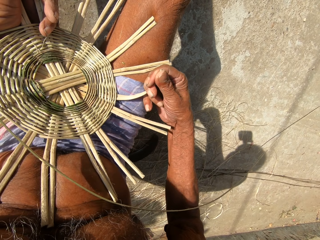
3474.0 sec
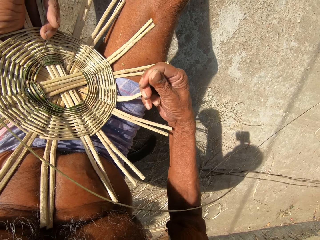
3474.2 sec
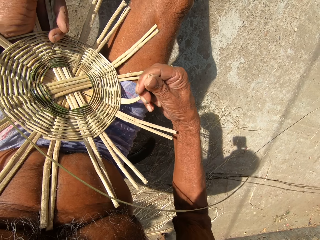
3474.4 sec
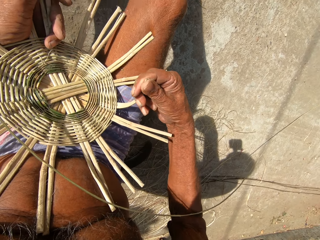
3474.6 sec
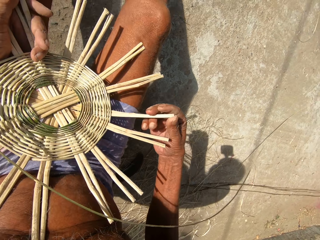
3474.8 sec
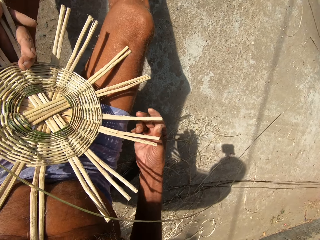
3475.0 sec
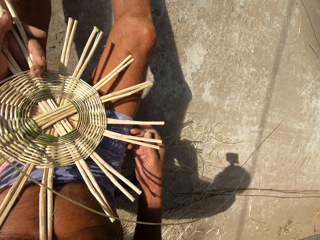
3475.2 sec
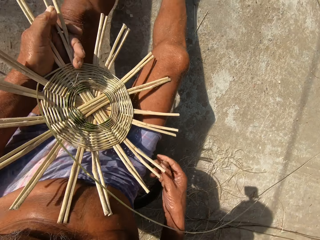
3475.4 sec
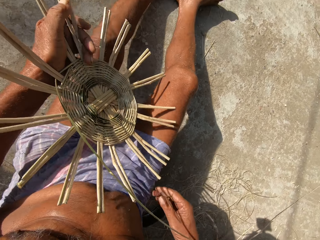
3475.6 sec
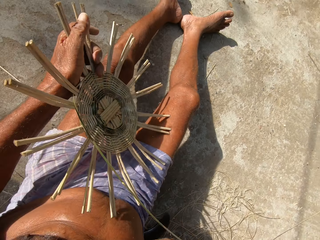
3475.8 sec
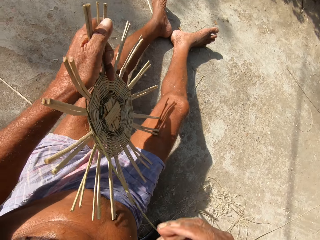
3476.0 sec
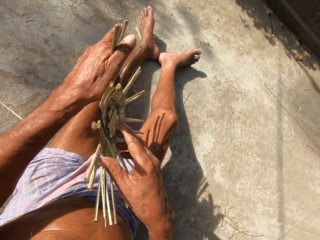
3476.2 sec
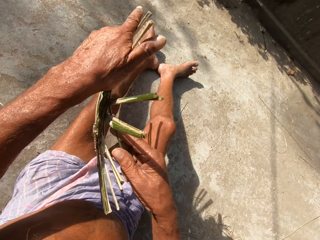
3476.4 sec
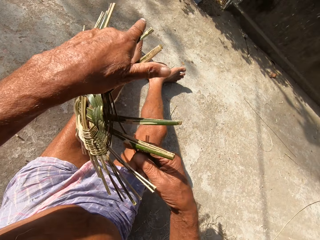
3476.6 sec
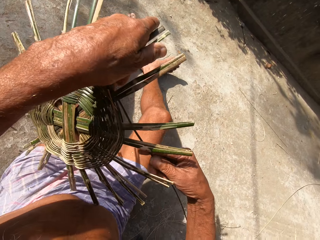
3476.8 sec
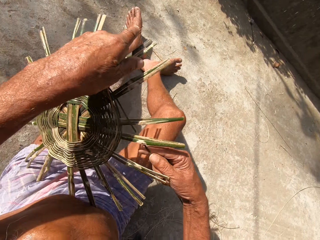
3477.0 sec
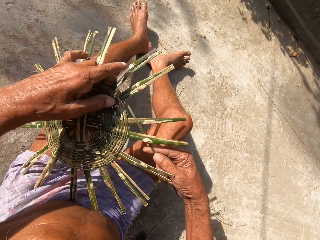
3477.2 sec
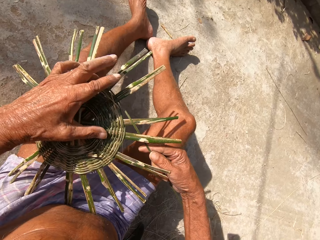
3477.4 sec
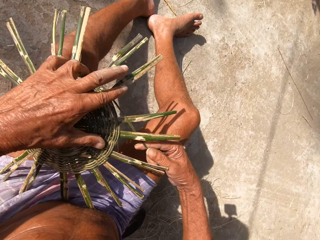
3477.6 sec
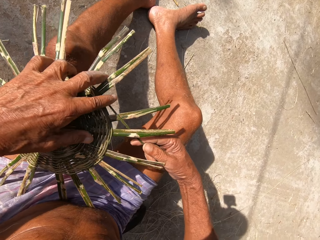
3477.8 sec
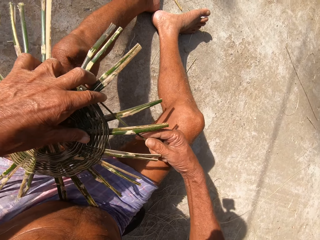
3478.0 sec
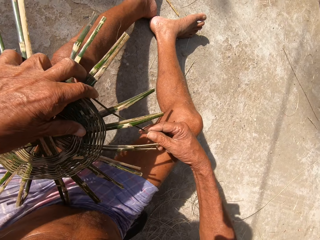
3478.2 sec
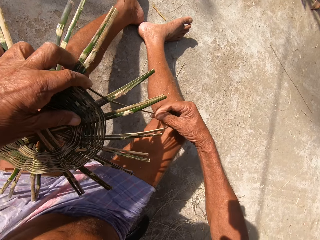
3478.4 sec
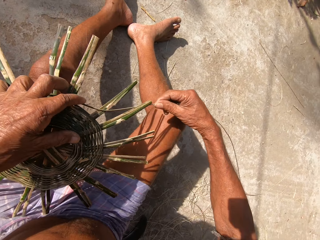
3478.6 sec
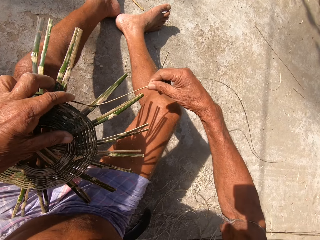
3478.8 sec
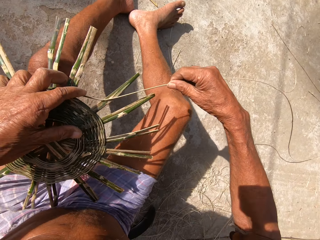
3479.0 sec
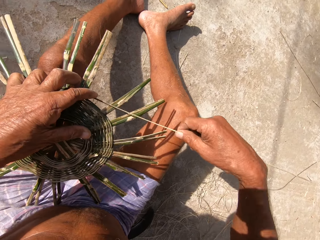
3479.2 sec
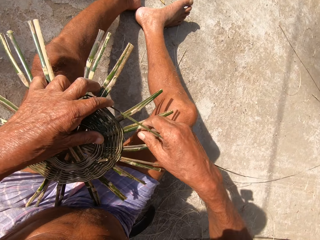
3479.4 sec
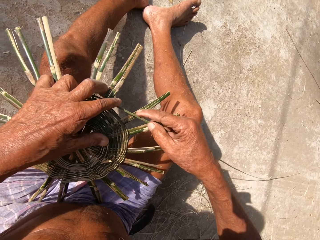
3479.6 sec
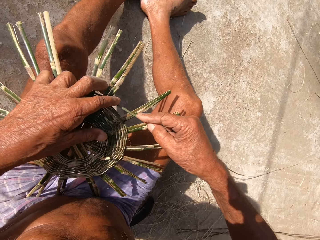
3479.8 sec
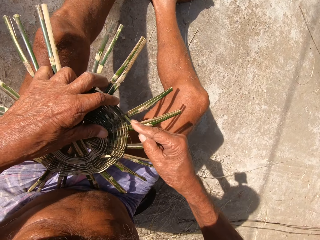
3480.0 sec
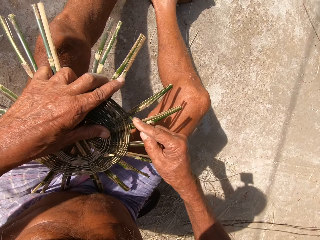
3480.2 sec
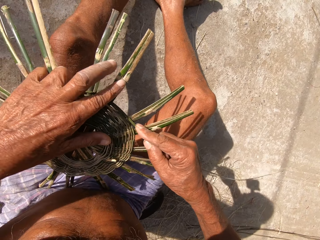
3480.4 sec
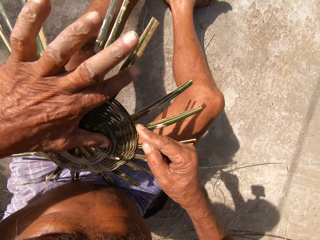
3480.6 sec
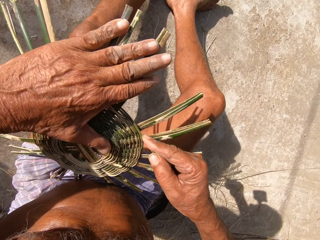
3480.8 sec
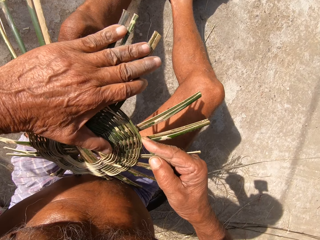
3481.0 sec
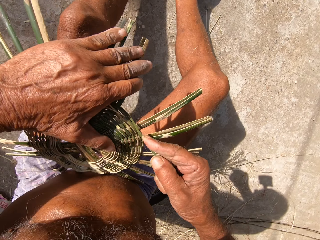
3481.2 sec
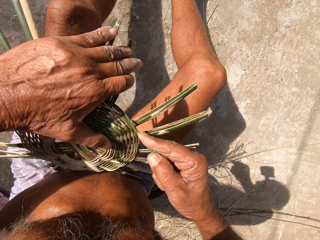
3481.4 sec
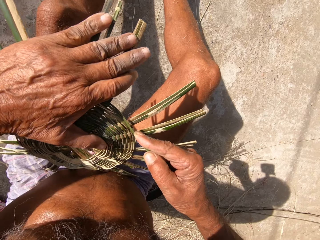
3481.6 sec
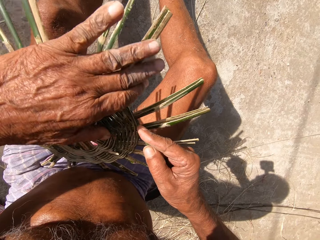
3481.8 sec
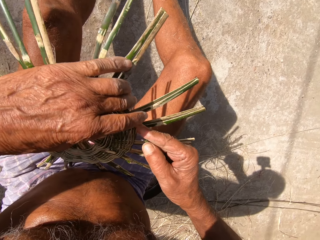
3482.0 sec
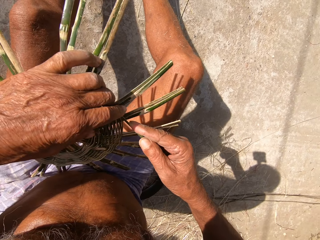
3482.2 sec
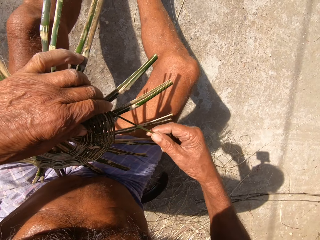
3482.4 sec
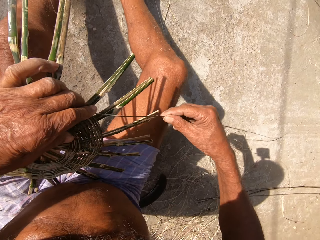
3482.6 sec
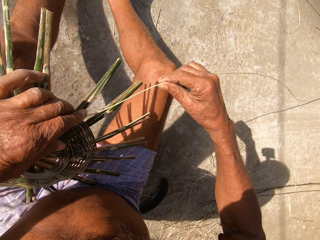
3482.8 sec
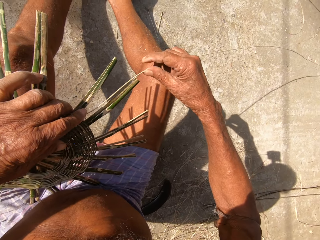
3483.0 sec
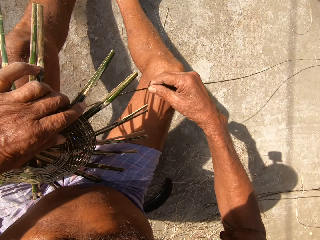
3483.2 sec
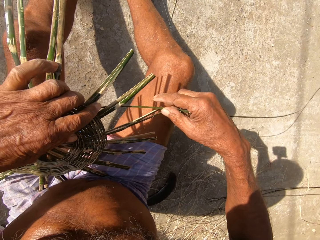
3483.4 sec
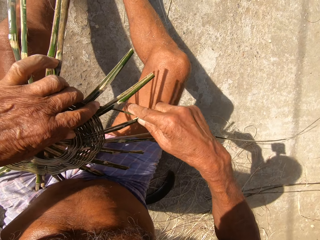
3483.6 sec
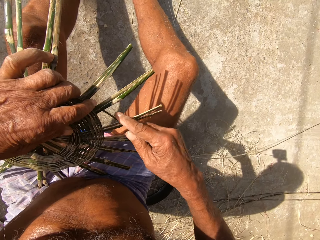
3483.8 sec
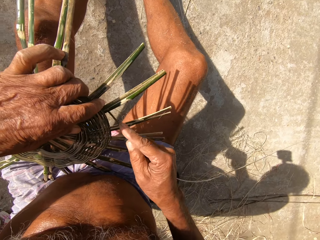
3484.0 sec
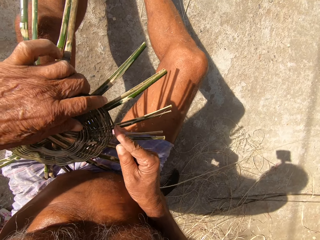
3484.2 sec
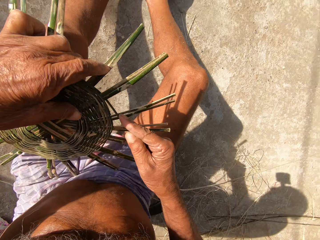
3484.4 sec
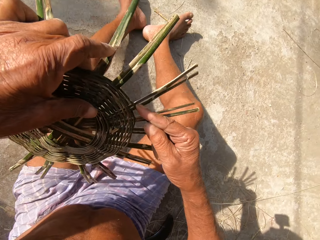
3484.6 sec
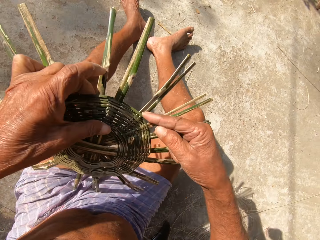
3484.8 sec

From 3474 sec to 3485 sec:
The camera wearer flips the basket to its backside with both hands. He weaves the basket with his hands. He makes a bucket.

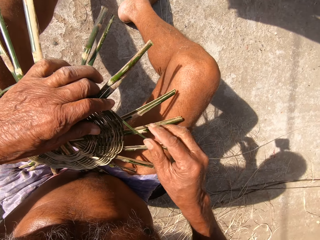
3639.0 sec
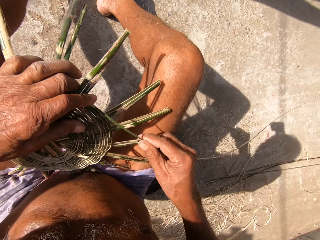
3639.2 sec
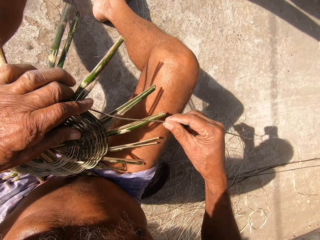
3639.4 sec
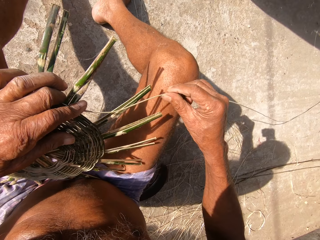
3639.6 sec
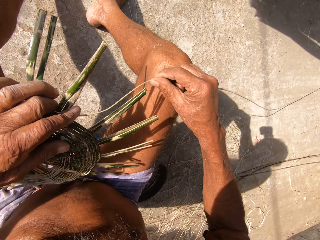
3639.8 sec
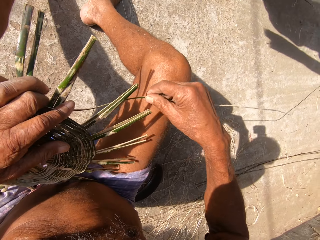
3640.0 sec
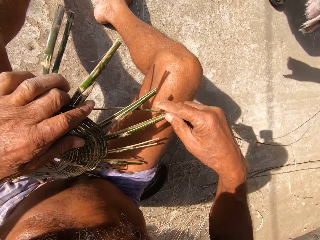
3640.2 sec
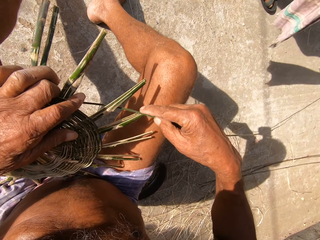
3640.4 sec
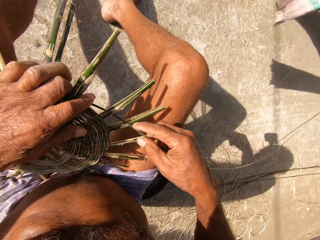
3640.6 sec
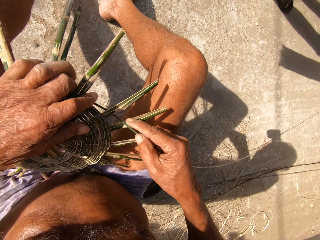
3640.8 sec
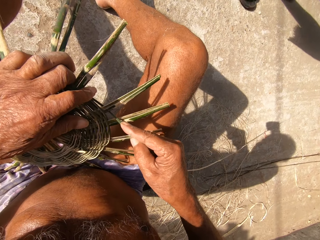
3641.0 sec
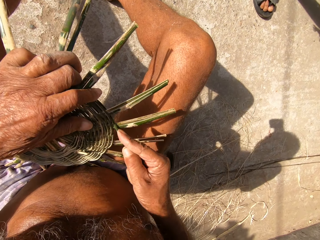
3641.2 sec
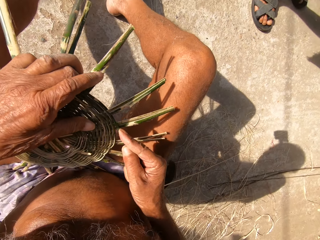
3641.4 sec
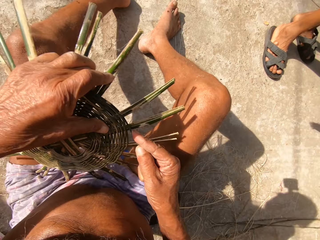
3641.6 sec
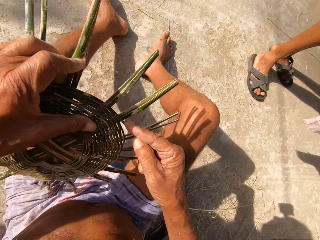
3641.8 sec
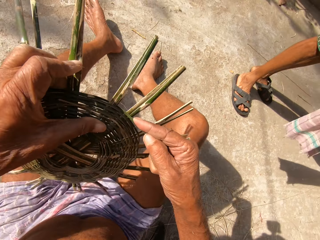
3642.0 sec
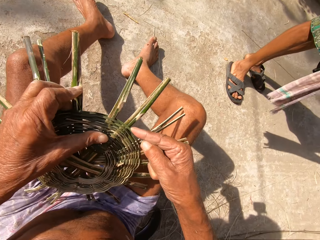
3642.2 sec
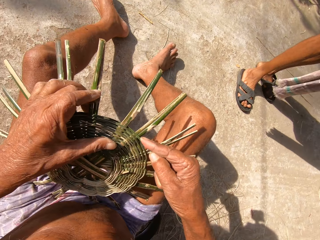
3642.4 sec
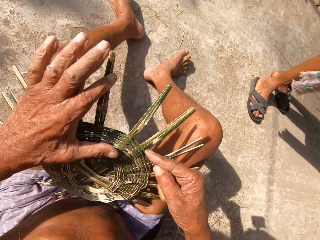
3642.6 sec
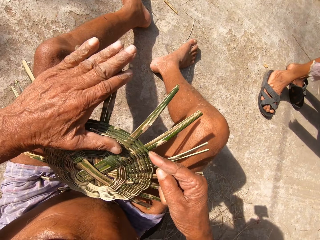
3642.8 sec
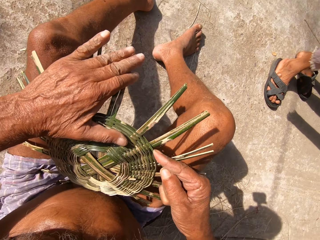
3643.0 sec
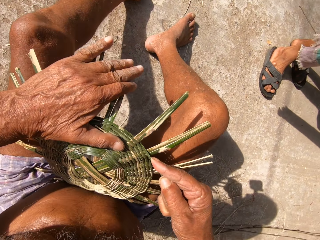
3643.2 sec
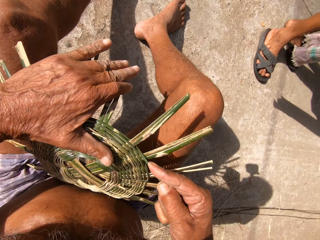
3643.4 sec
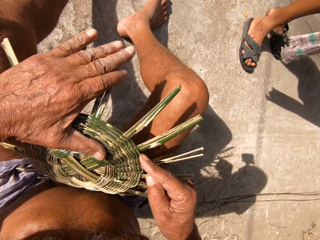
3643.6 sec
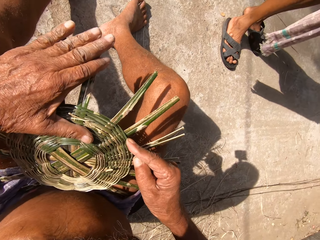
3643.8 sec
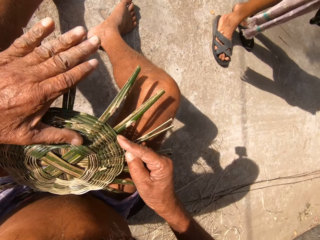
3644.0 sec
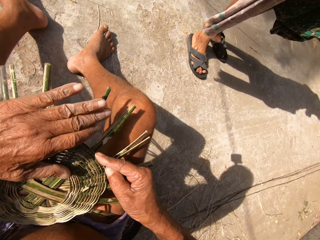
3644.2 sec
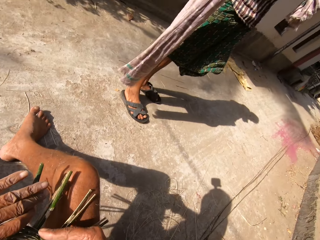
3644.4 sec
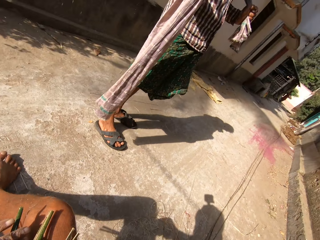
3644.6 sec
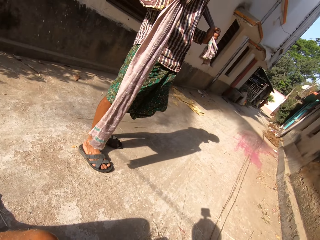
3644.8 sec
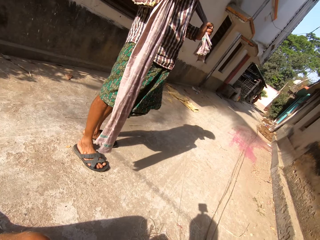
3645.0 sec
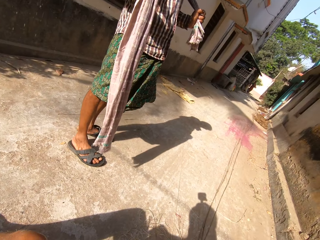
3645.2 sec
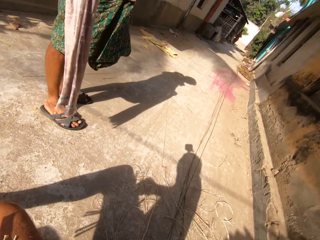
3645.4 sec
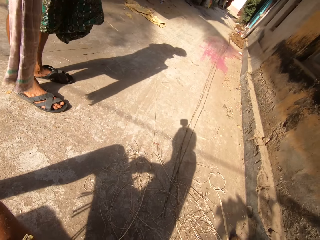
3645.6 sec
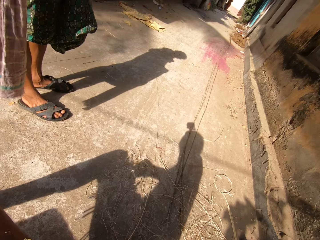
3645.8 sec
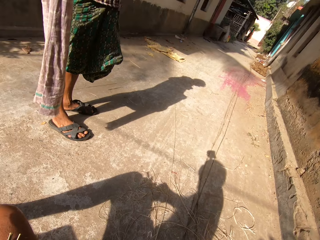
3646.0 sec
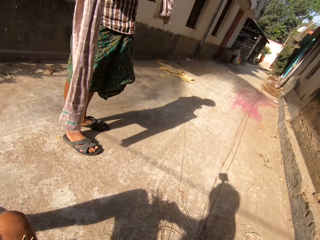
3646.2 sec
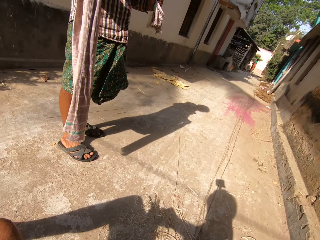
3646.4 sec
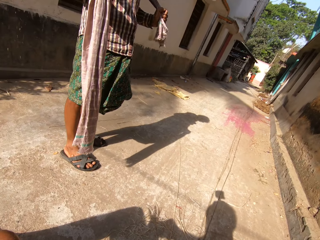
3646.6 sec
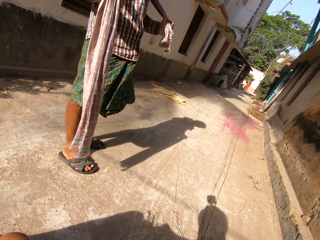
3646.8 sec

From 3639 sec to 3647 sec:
The camera wearer talks to people. They weave a basket and interact with a man.

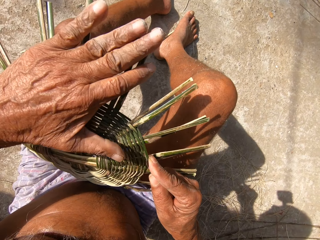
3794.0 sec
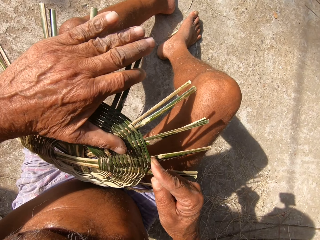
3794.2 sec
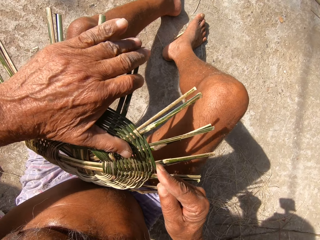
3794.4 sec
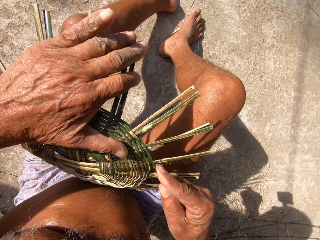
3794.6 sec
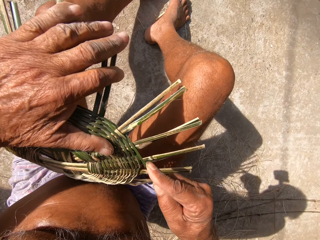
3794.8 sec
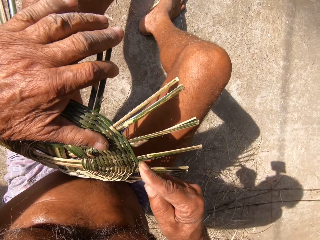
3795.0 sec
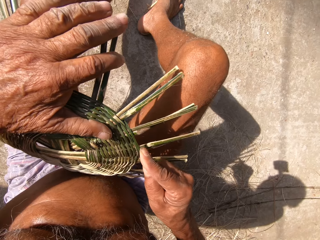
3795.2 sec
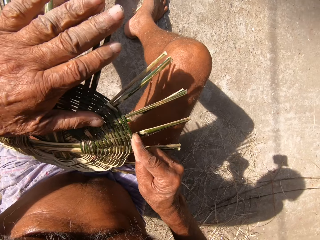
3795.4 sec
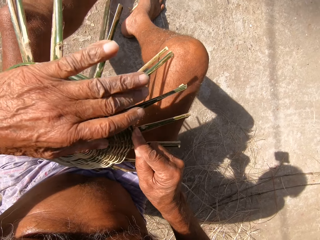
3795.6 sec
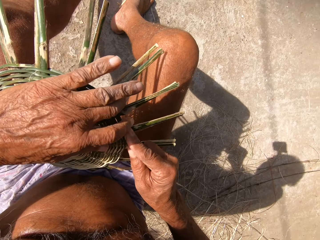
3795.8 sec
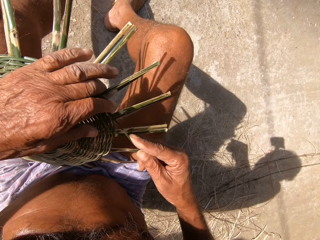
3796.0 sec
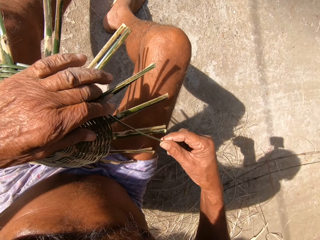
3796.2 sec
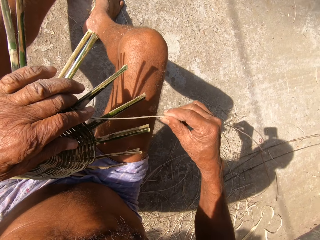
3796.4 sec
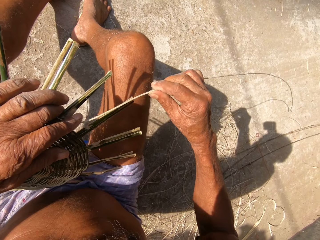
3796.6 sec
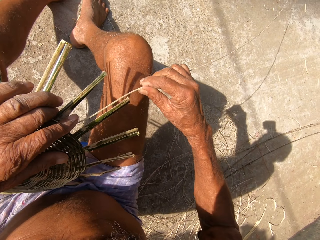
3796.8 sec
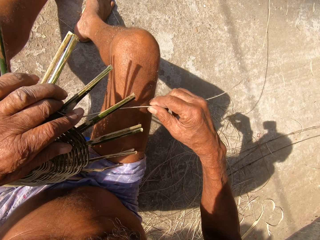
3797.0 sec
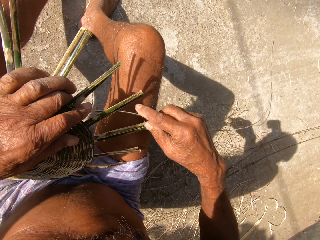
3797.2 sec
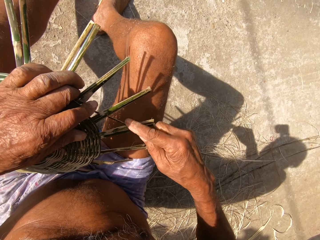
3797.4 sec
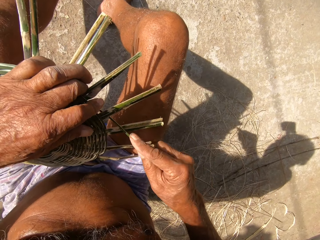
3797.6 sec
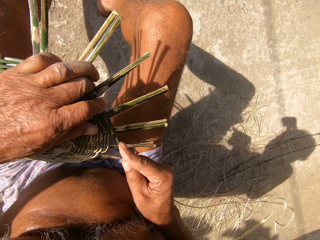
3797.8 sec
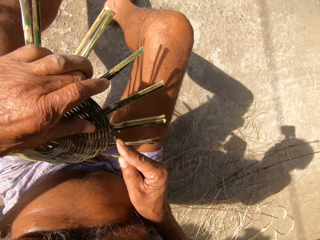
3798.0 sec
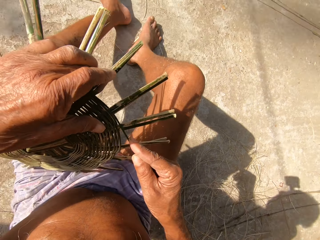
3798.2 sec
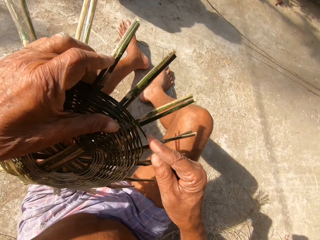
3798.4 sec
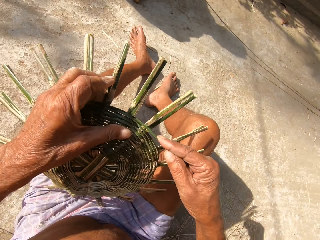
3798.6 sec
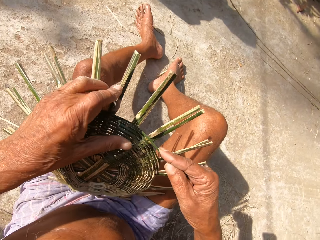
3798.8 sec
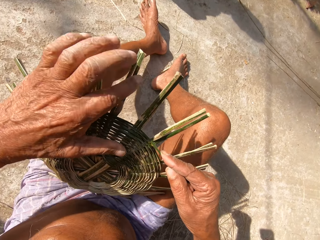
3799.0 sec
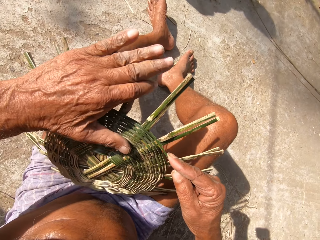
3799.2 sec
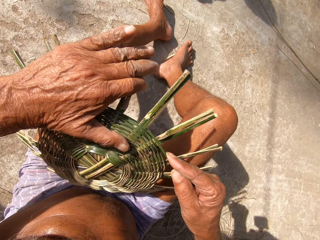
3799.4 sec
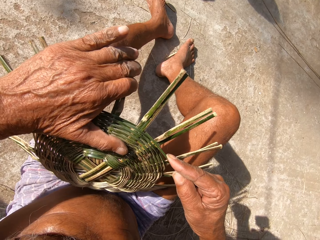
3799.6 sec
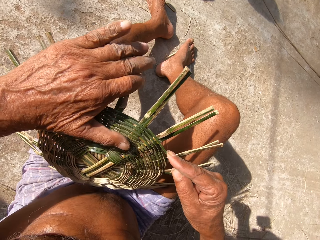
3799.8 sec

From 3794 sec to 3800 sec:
The camera wearer weaves the craft. They weave the craft again.
